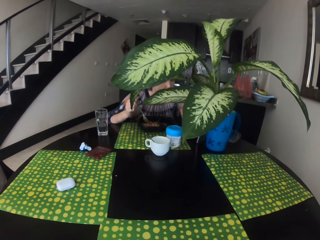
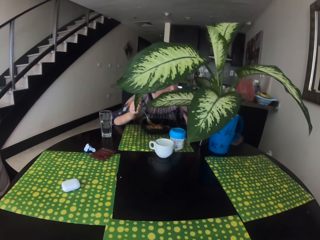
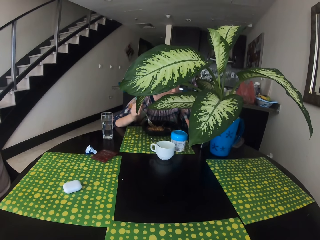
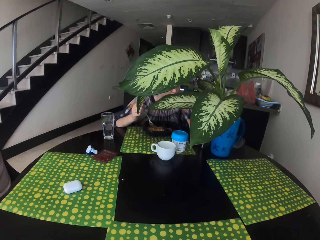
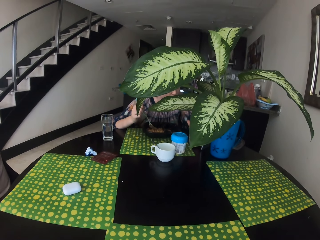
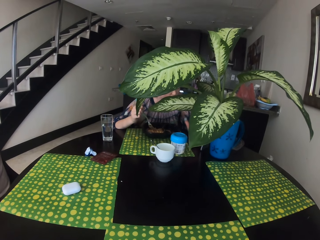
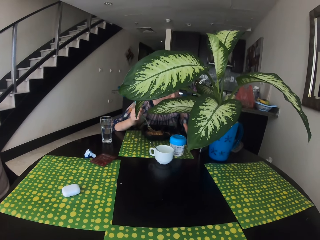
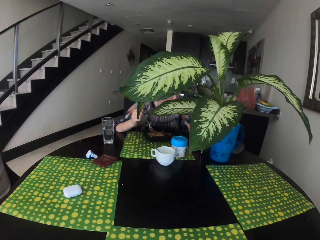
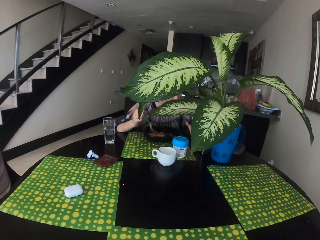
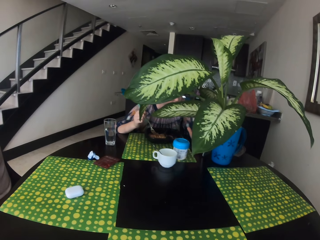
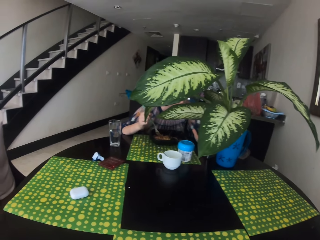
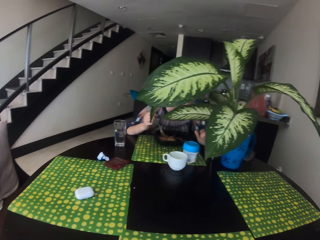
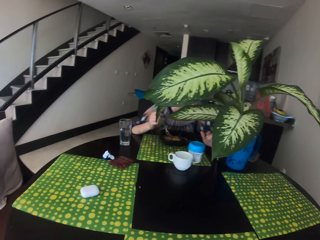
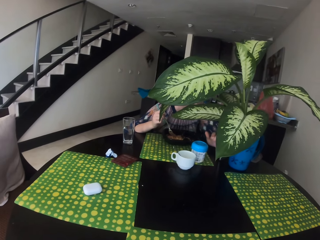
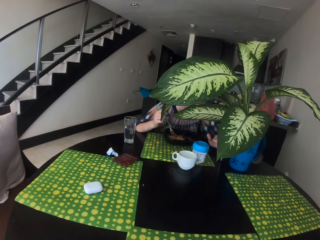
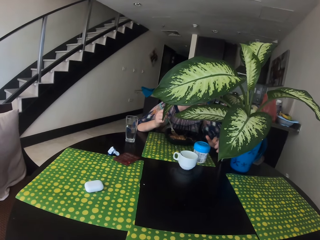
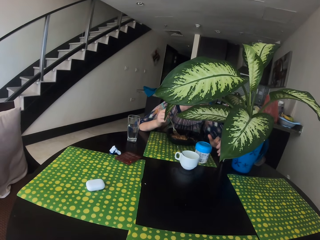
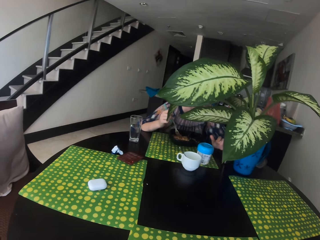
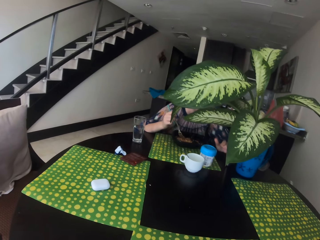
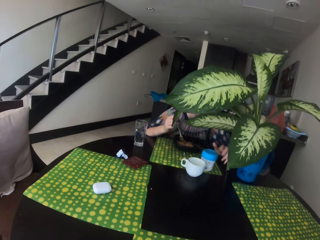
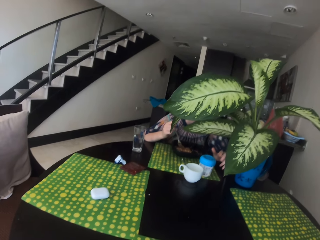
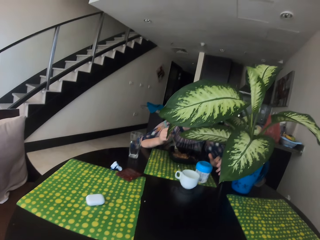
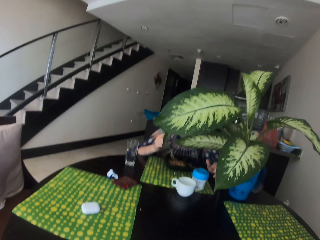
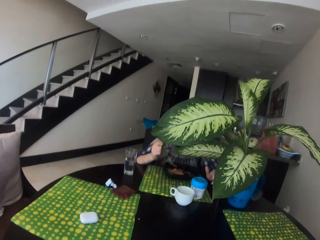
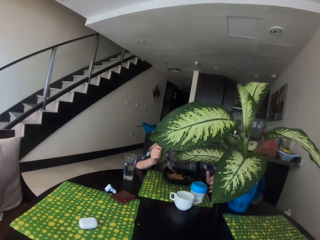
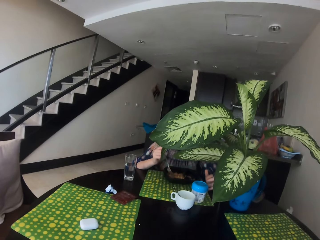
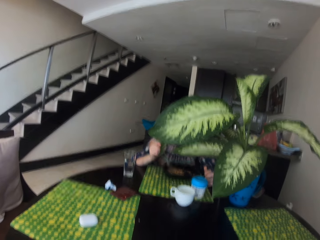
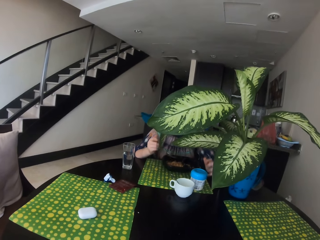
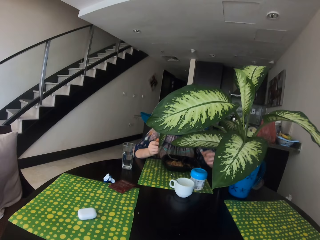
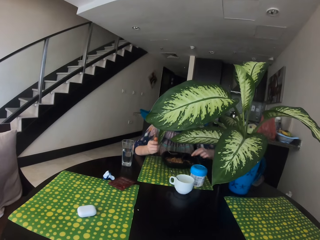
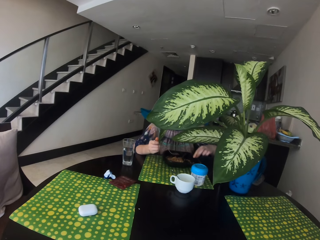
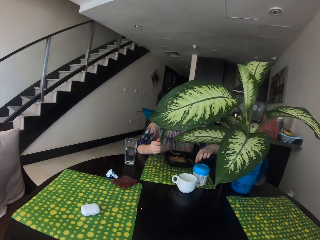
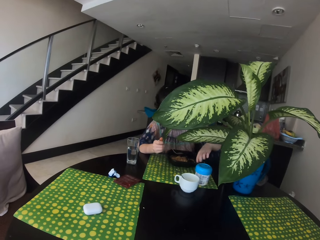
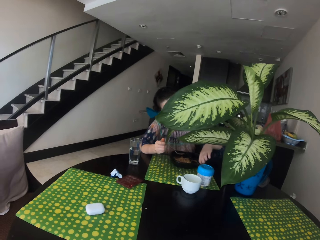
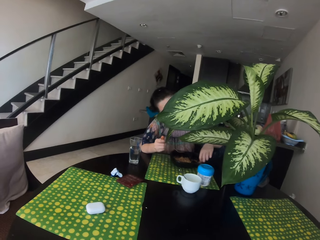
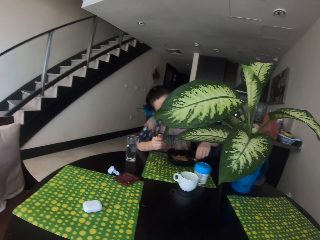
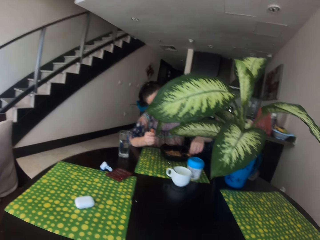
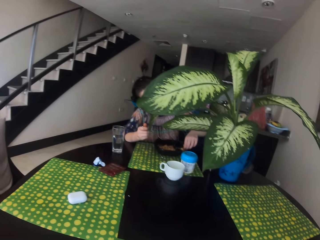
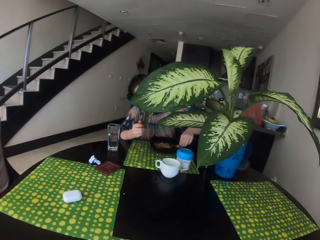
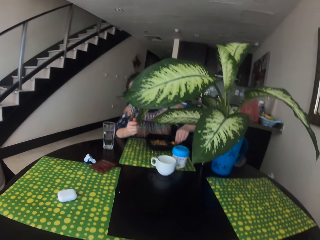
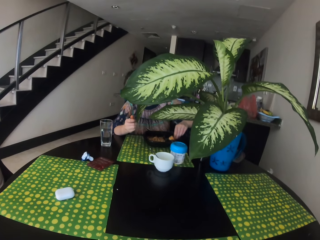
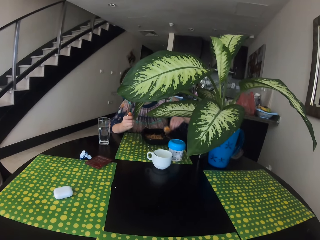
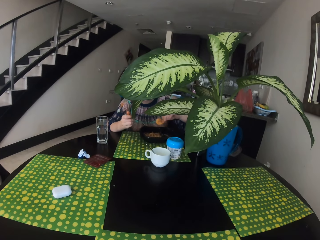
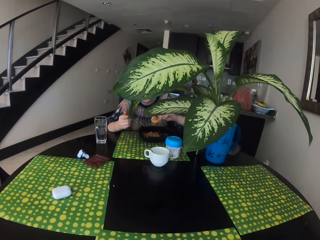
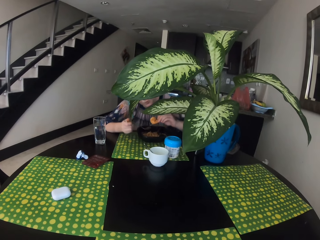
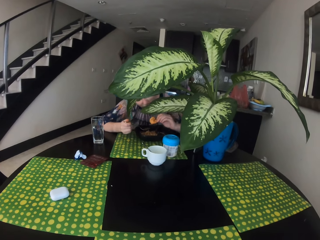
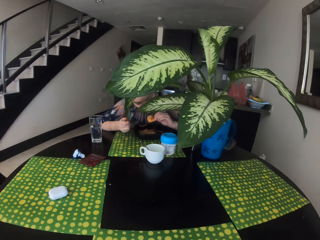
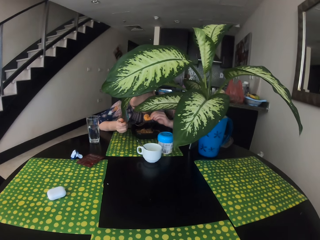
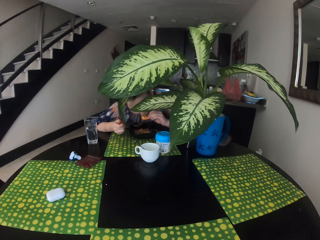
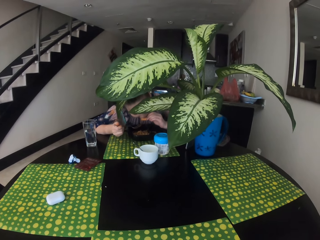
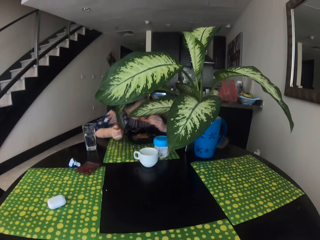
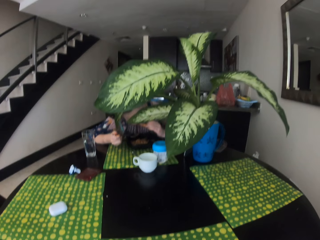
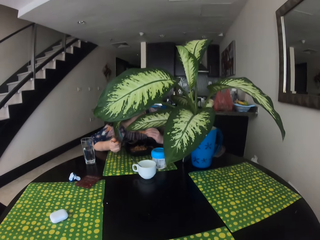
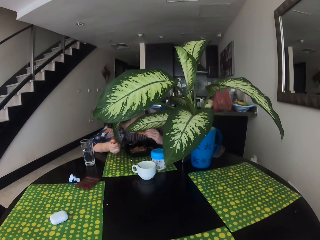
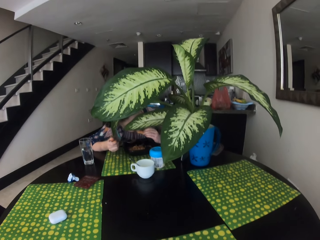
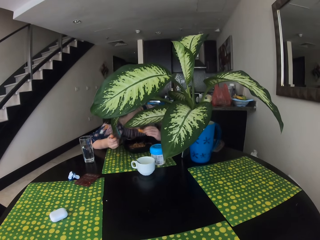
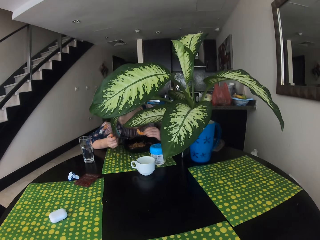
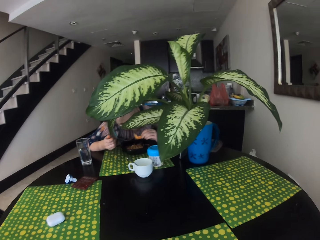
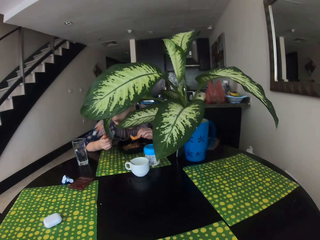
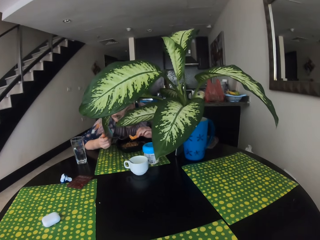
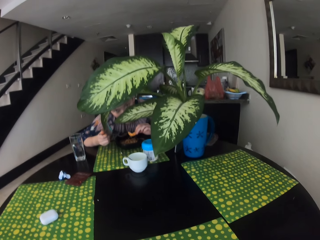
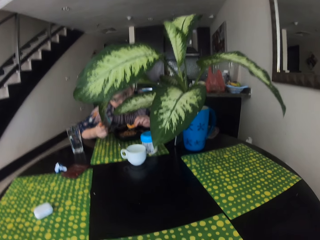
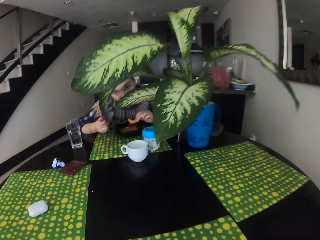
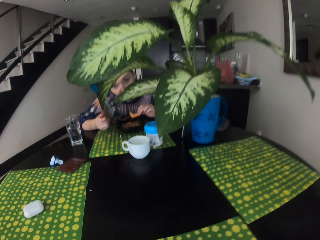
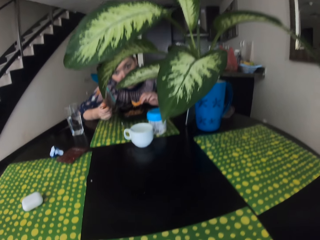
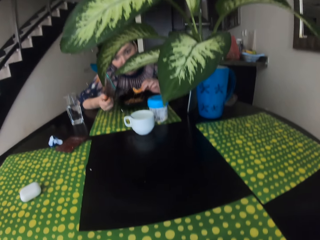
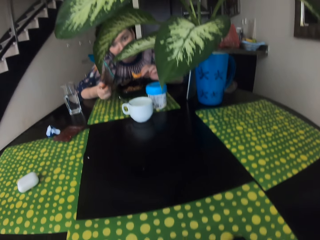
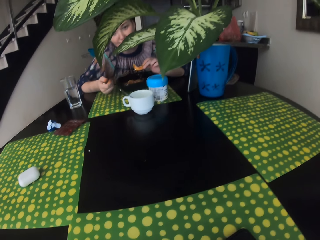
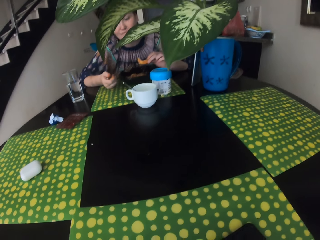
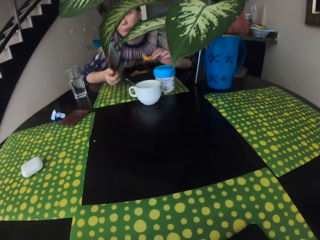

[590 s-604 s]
A woman moves the hand. The woman talks to the camera wearer. The woman holds the piece of meat and eats the piece of meat. The camera wearer looks to the woman. They talk to the woman.

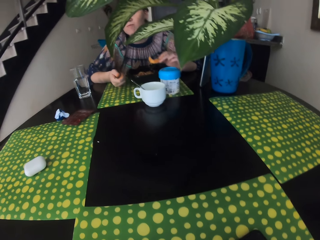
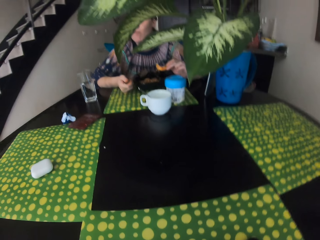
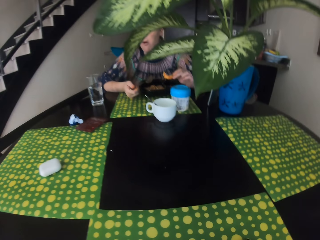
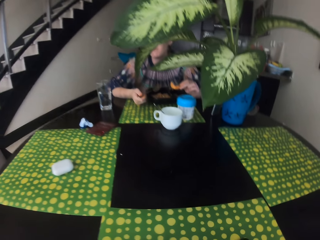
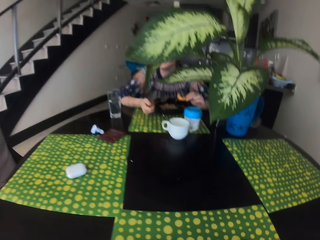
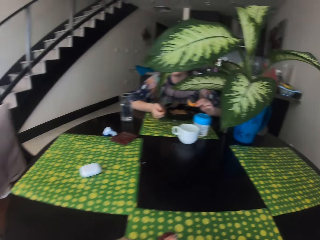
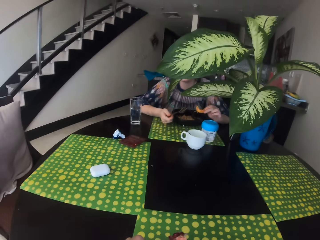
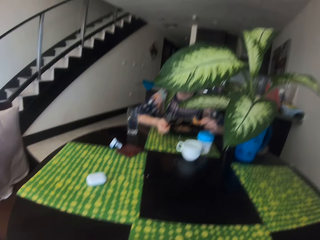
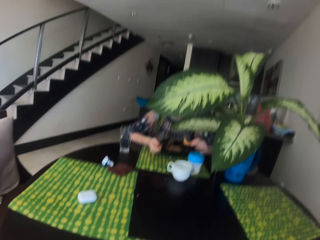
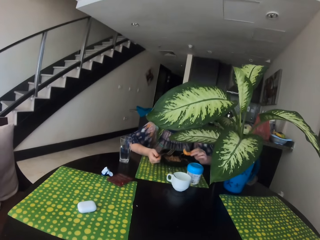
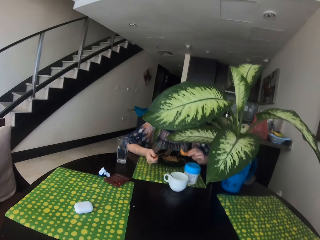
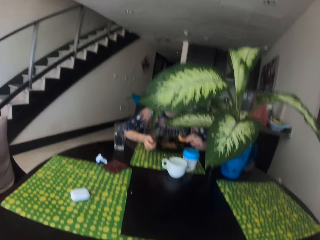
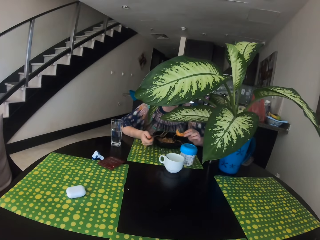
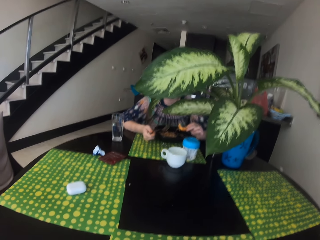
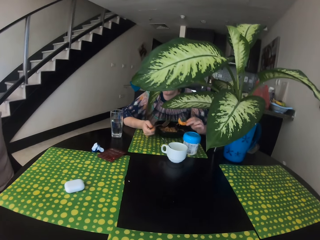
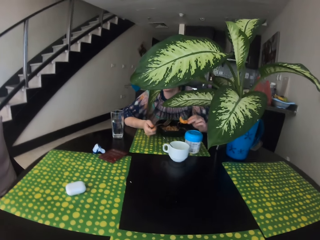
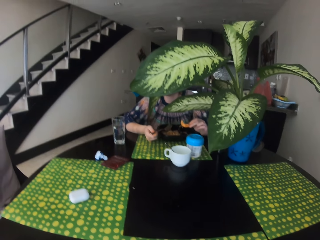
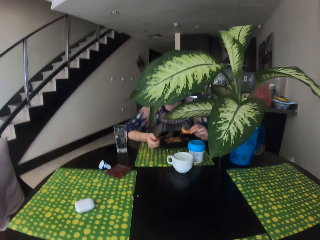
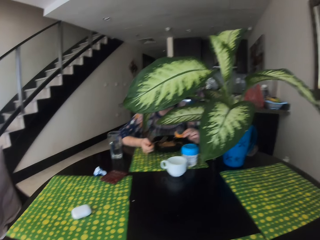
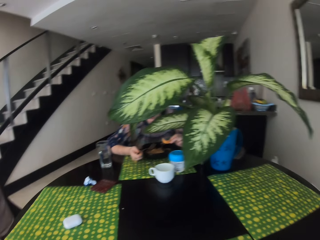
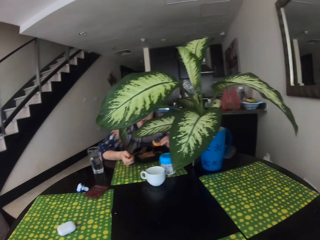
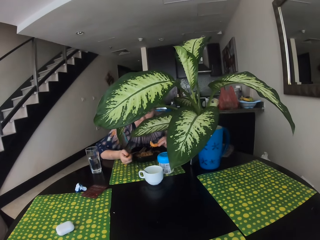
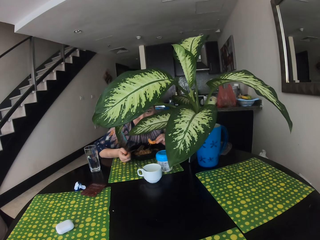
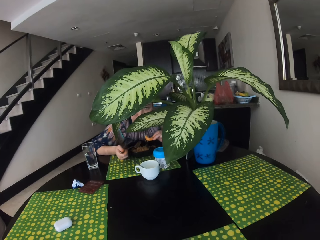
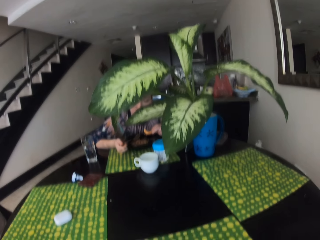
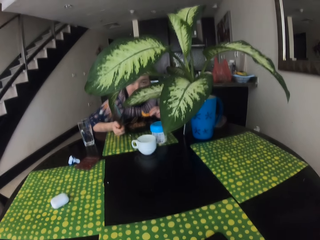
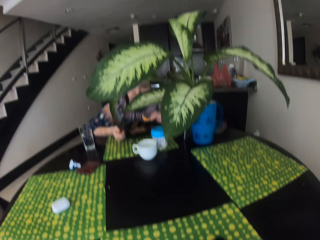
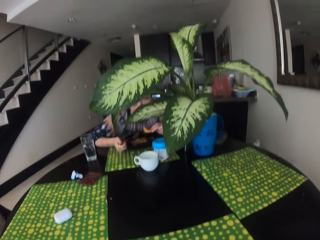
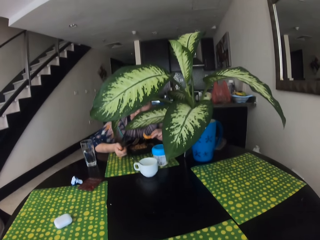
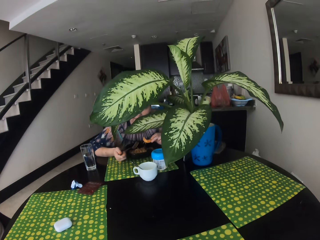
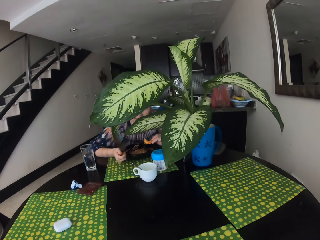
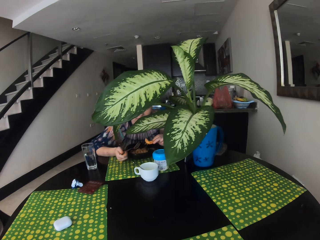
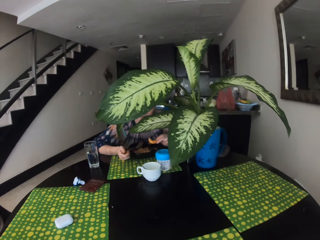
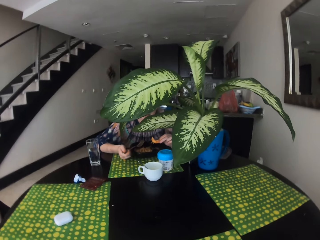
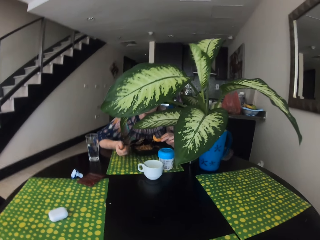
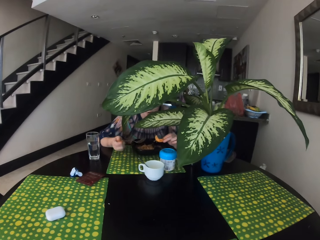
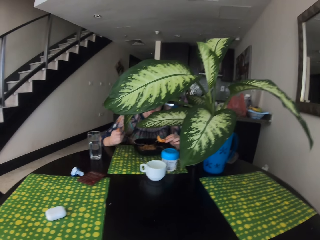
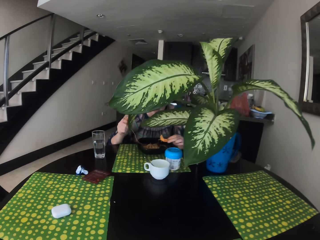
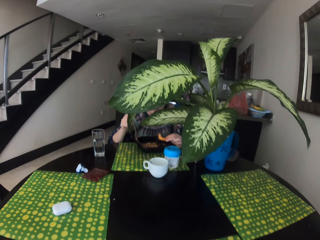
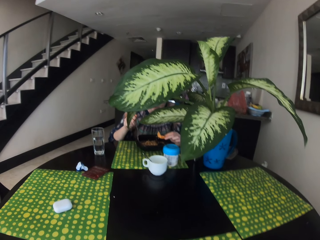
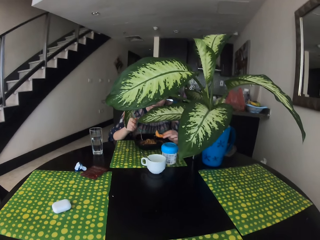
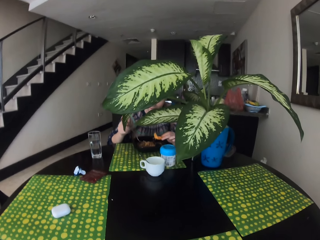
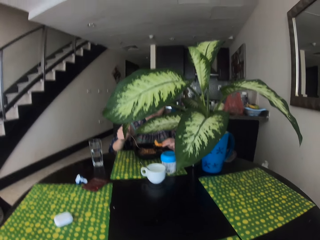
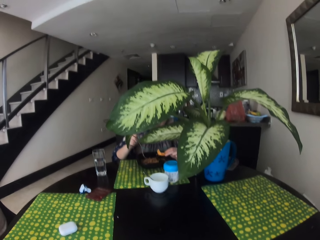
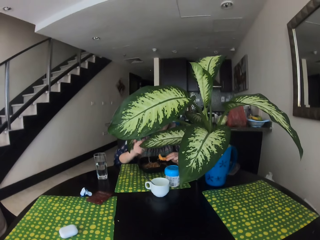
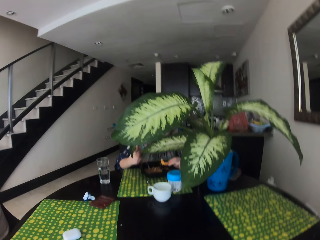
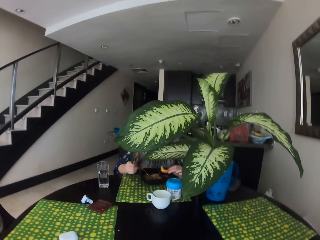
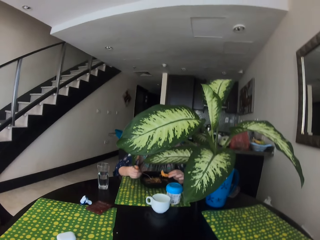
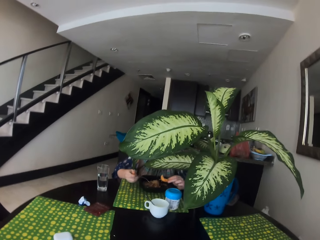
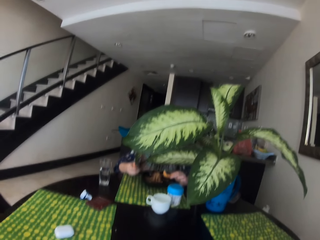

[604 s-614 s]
A woman eats the food. The woman talks to the camera wearer.
